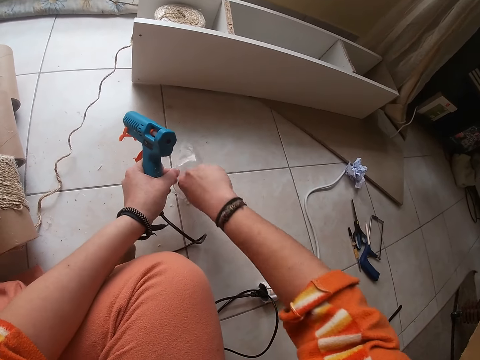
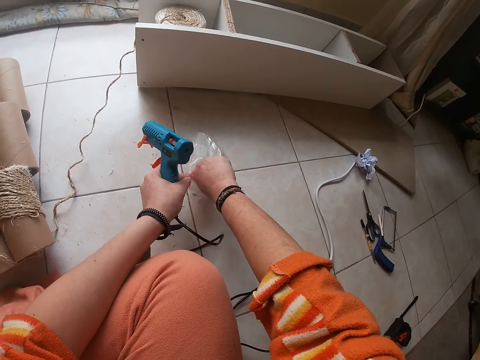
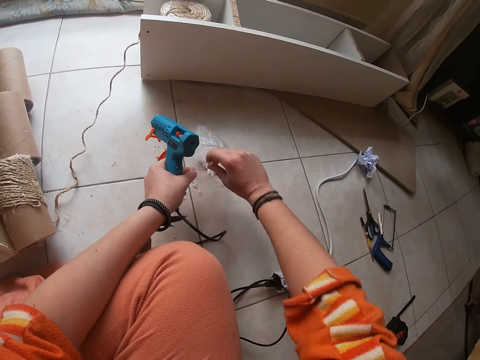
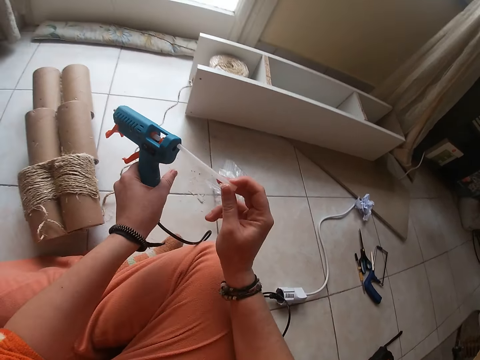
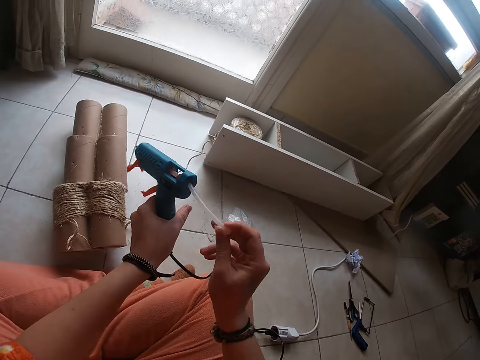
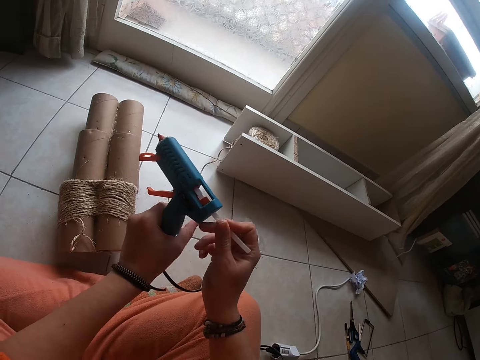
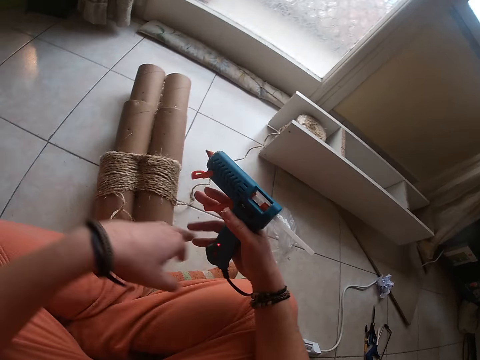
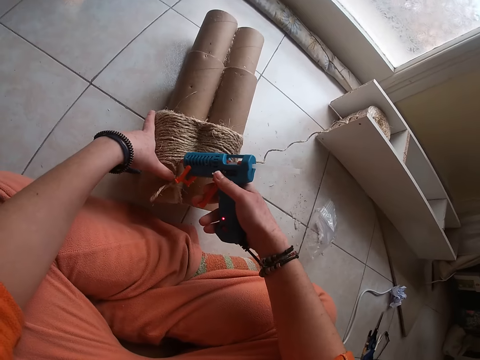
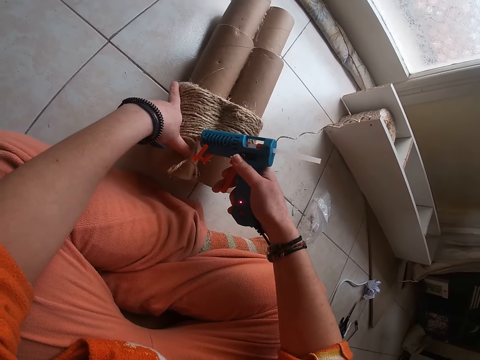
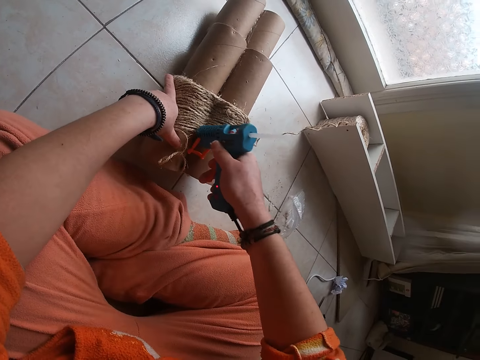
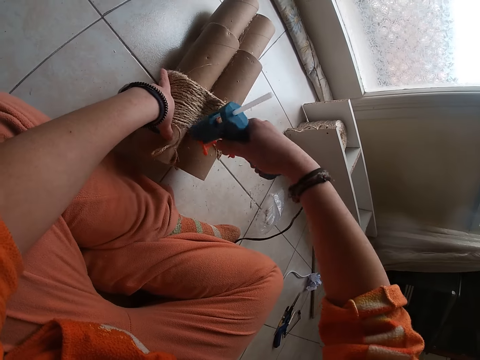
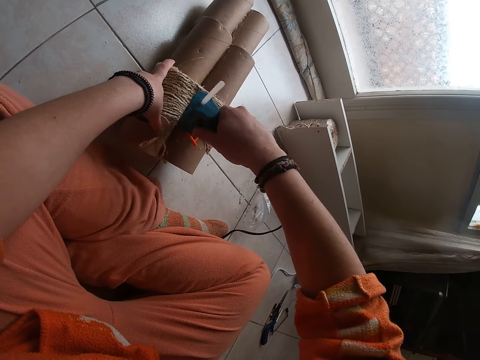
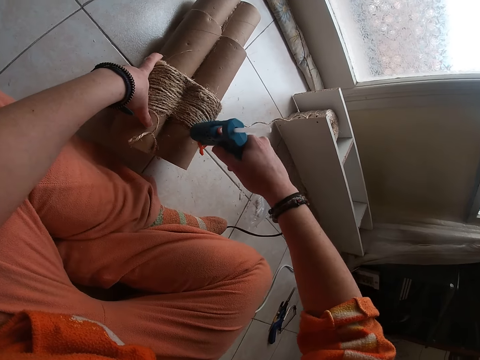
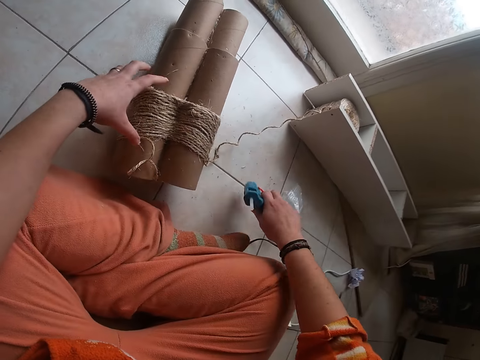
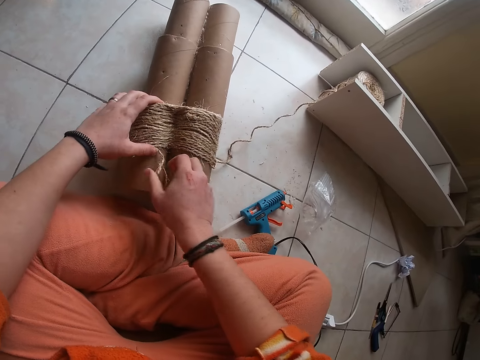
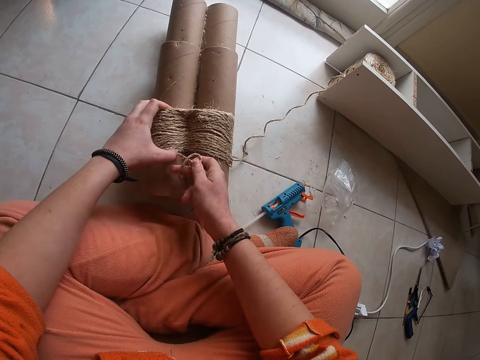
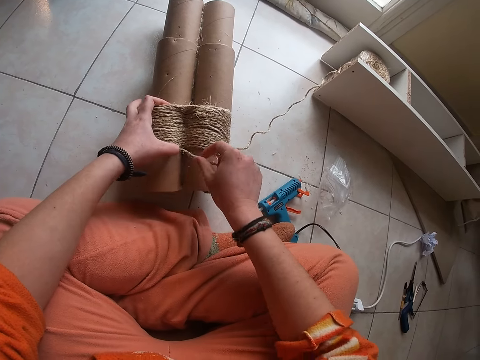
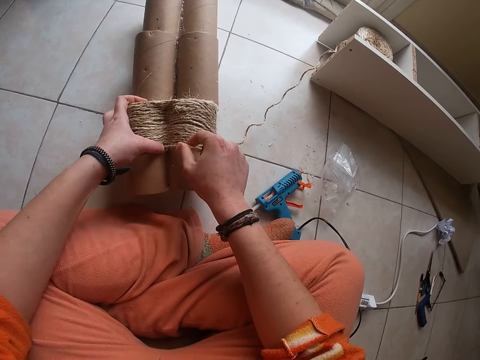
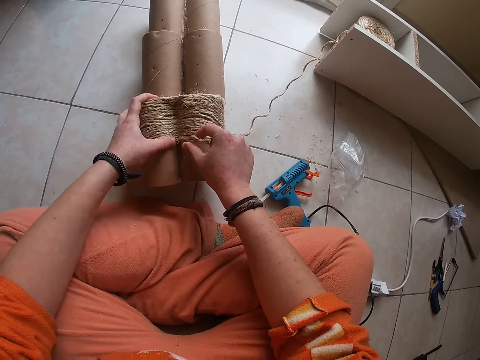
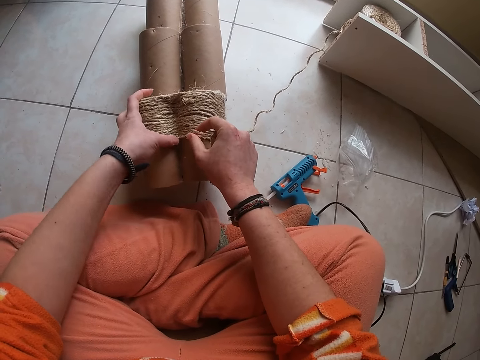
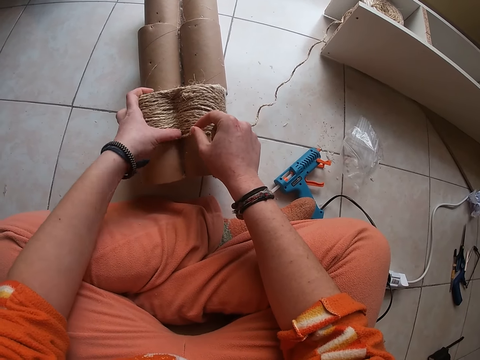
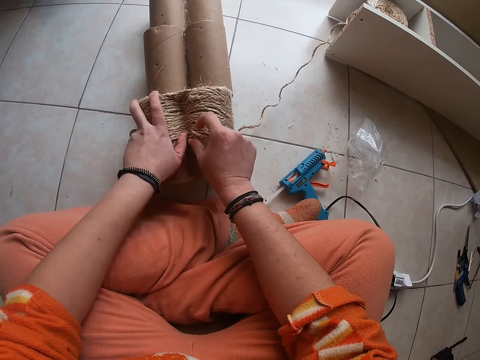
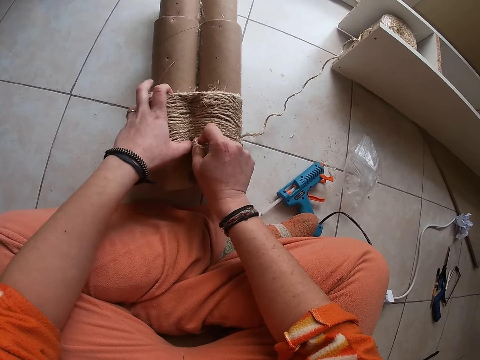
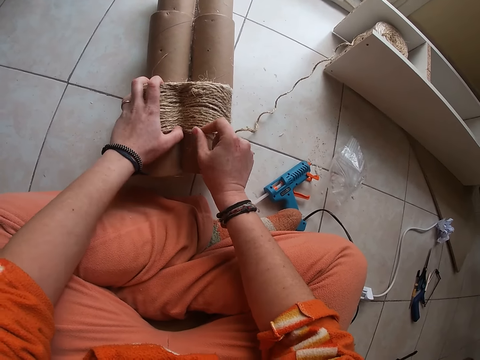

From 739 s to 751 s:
The camera wearer grabs a glue stick from the pack with her right hand. She inserts the glue stick into the glue gun with her left hand. She passes the glue gun to her right hand. She grabs the cardboard craft tube with her left hand. She applies glue on the cardboard craft tube with the glue gun in her right hand. She drops the glue gun on the floor with her right hand. She pulls out the sisal rope with her right hand. She presses down the sisal rope on the cardboard craft tube with her right hand.

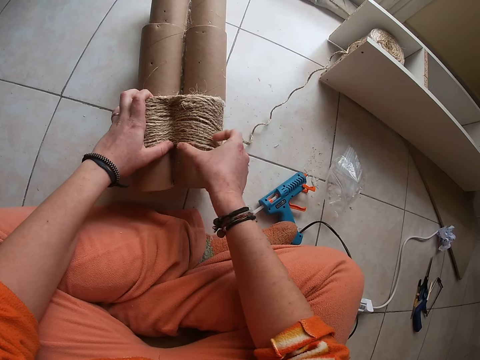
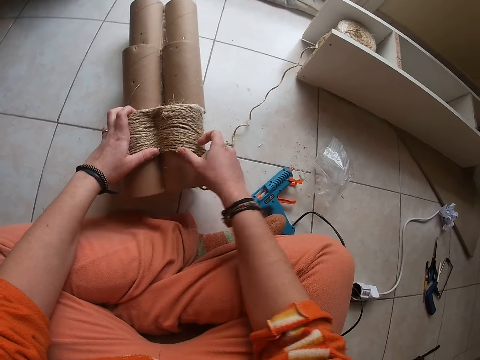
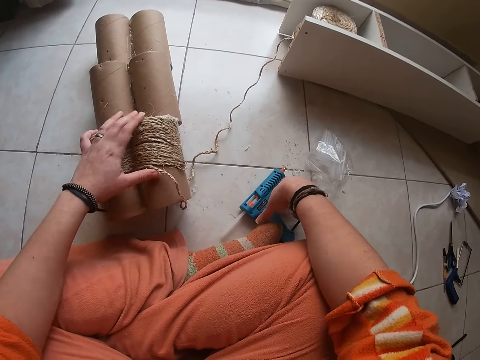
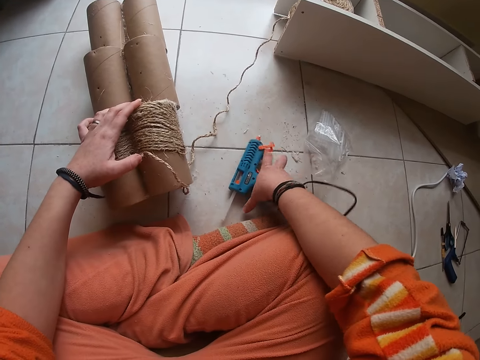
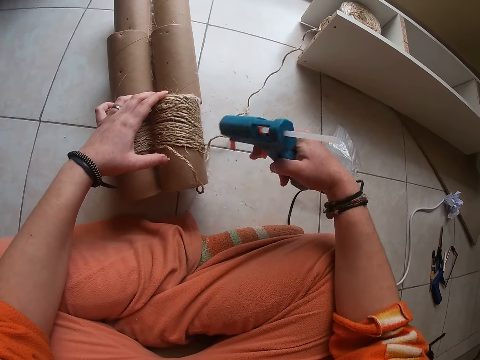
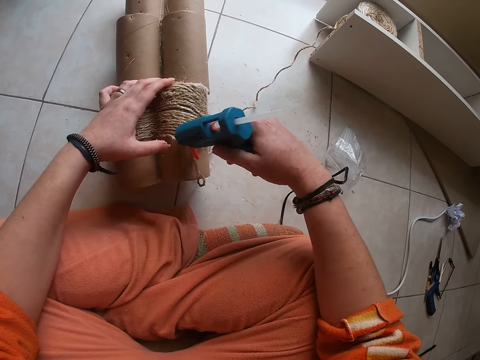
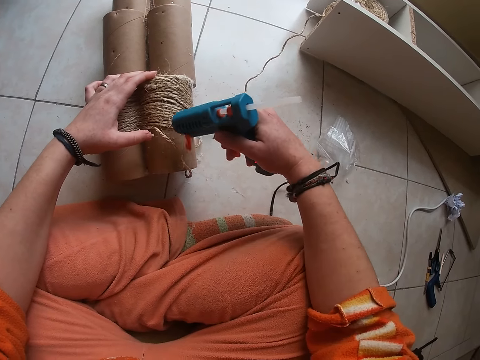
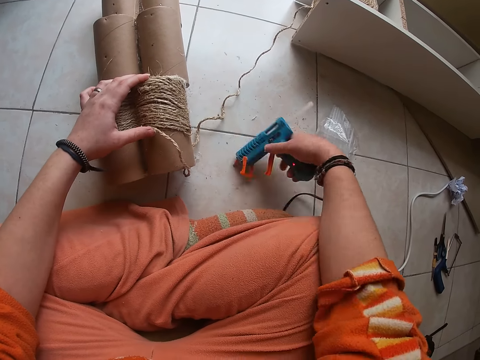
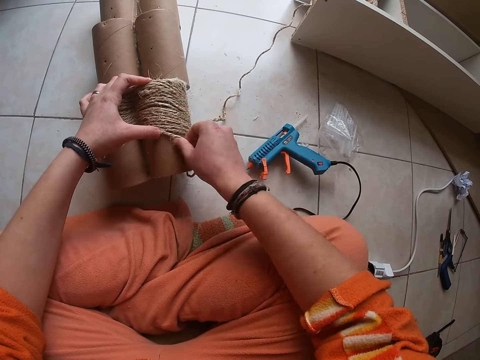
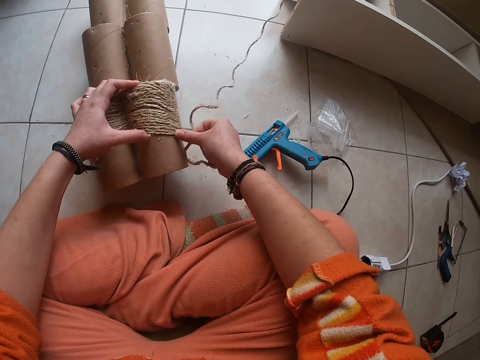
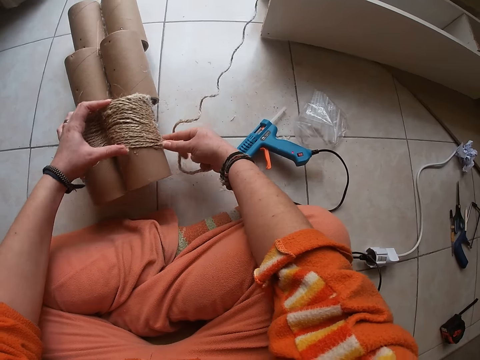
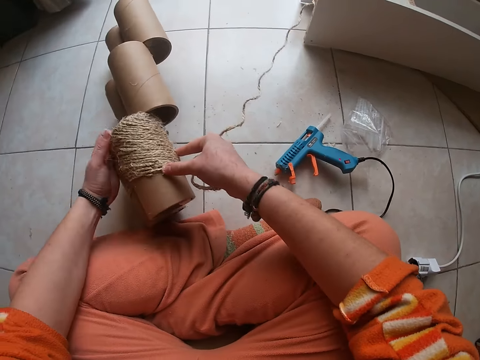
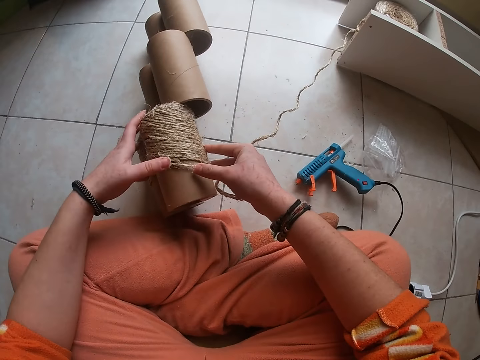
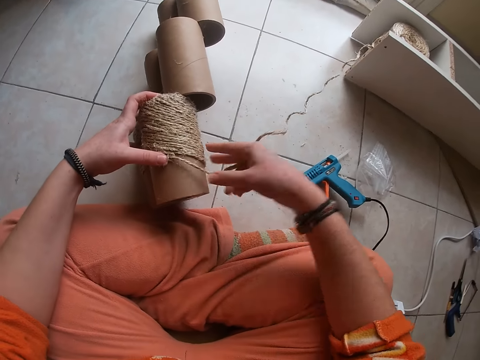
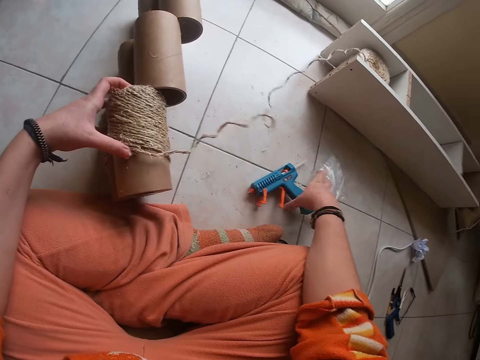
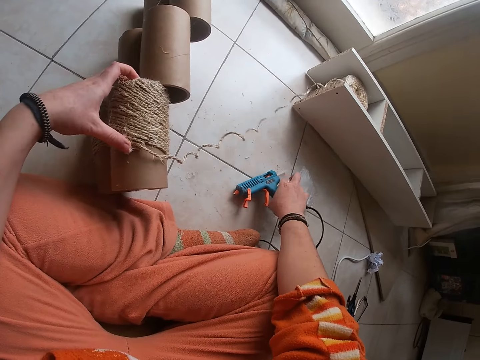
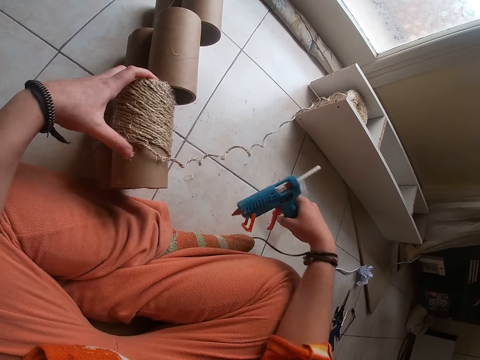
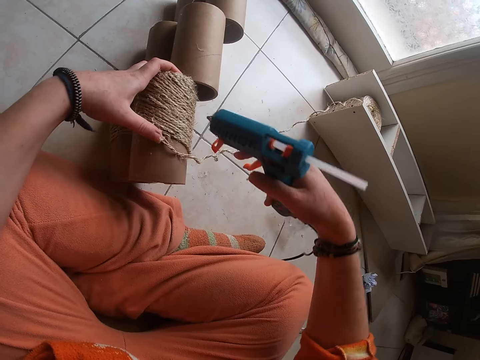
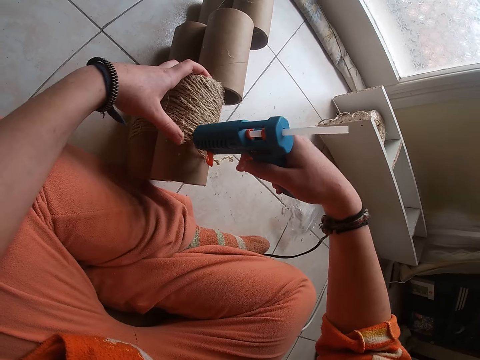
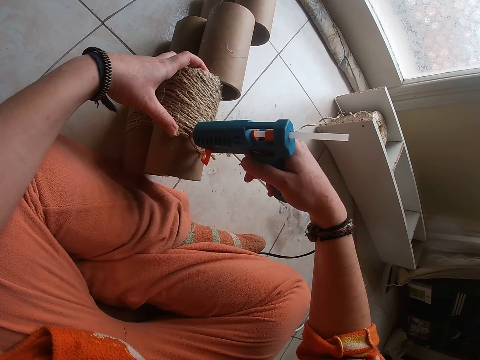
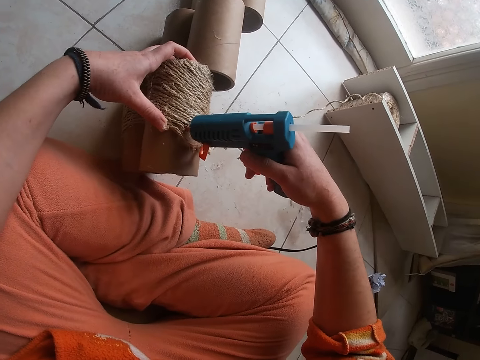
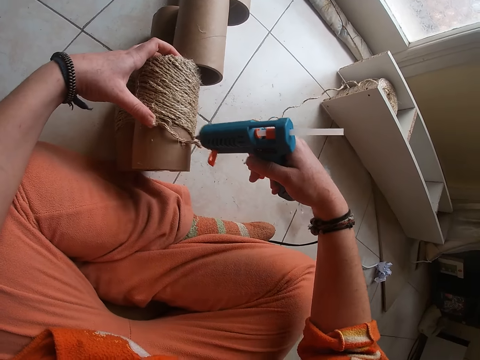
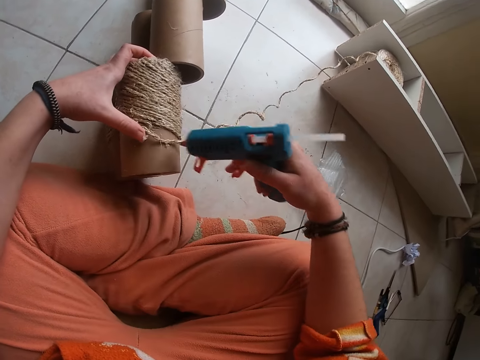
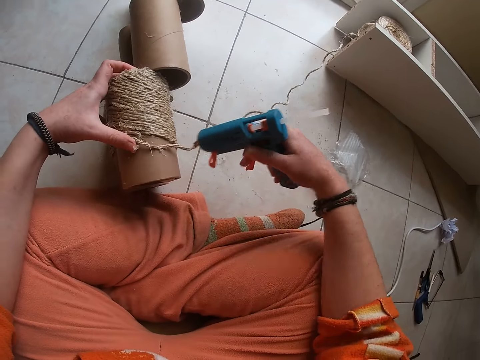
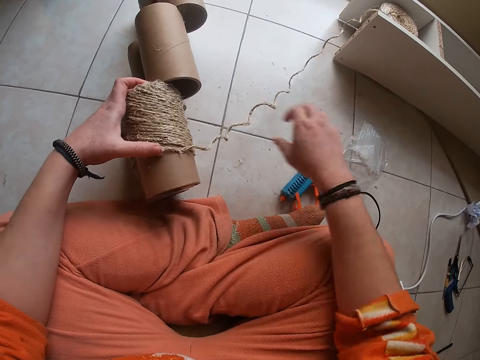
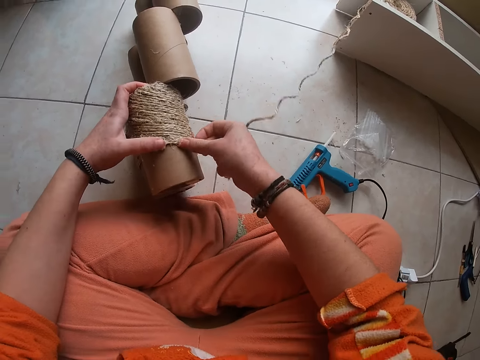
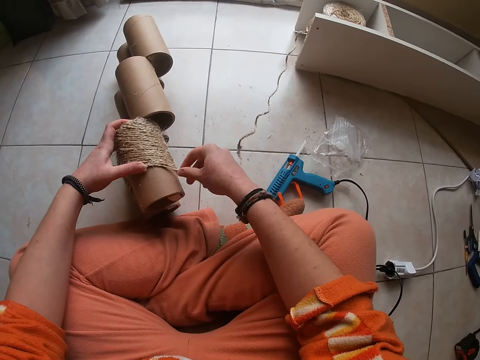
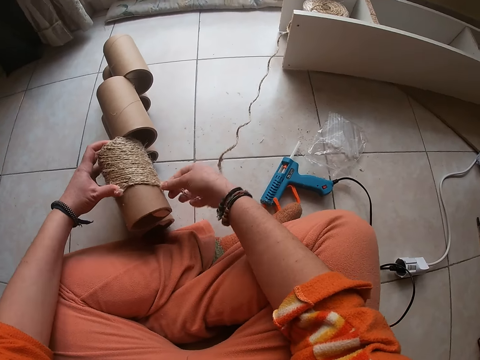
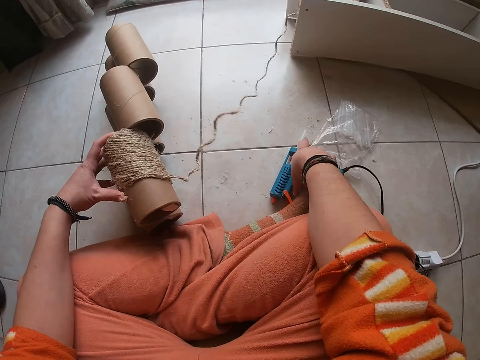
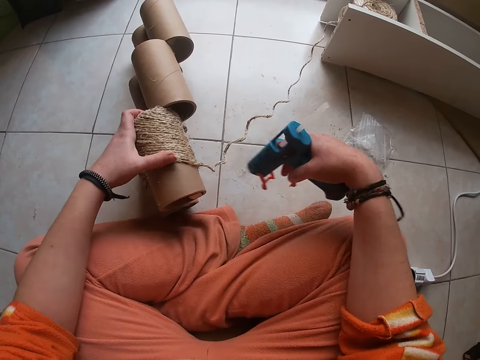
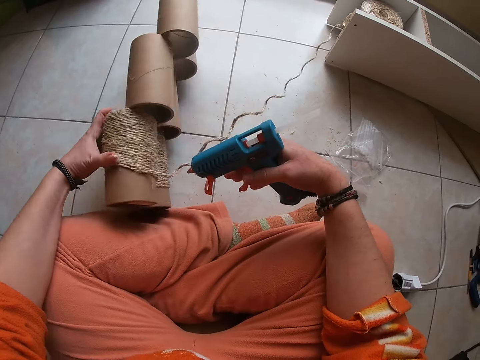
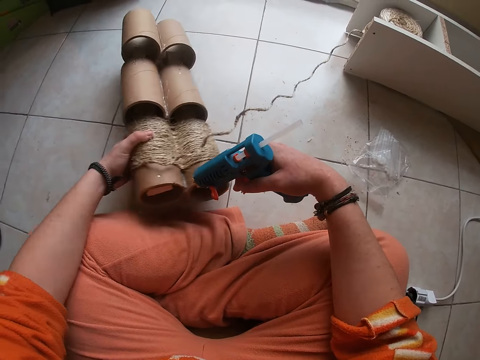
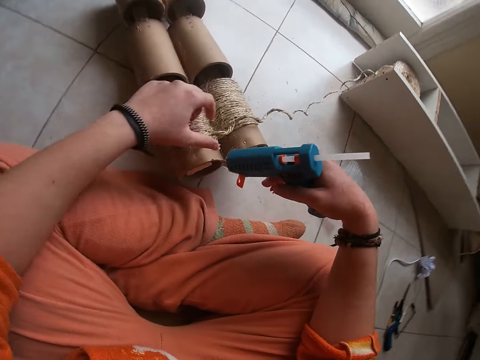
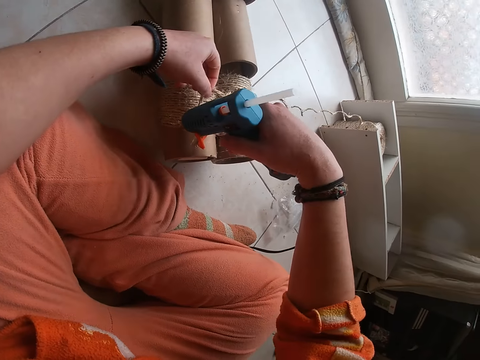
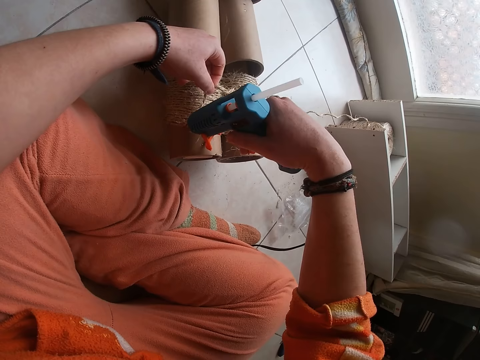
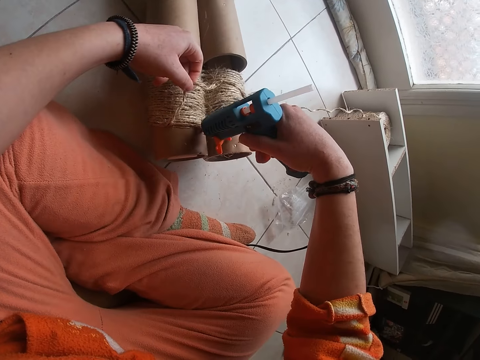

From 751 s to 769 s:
The camera wearer grabs the glue gun from the floor with her right hand. She applies glue on the cardboard craft tube with the glue gun in her right hand. She drops the glue gun on the floor with her right hand. She presses down the sisal rope on the cardboard craft tube with both hands. She grabs the glue gun from the floor with her right hand. She applies glue on the cardboard craft tube with the glue gun in her right hand. She drops the glue gun on the floor with her right hand. She presses down the sisal rope on the cardboard craft tube with both hands. She grabs the glue gun from the floor with her right hand. She turns the cardboard craft tube with her left hand. She lifts the sisal rope with her left hand. She applies glue on the cardboard craft tube with the glue gun in her right hand.
